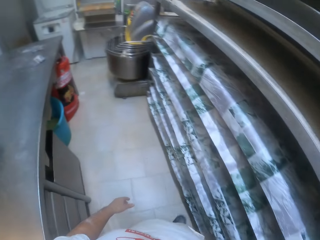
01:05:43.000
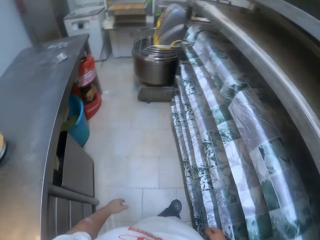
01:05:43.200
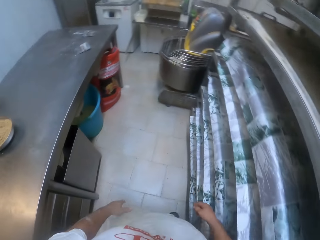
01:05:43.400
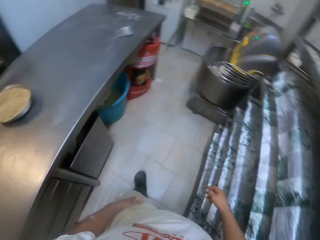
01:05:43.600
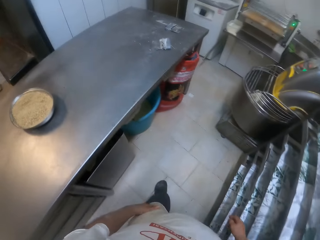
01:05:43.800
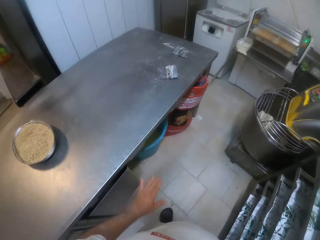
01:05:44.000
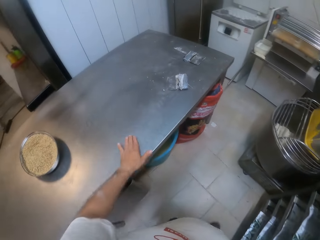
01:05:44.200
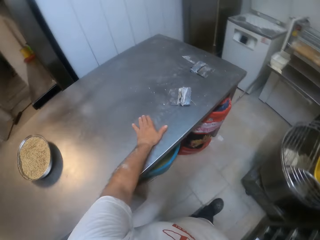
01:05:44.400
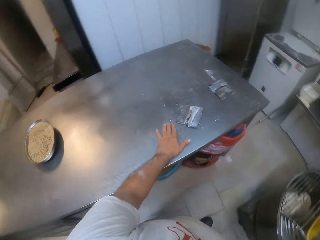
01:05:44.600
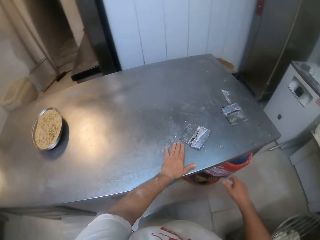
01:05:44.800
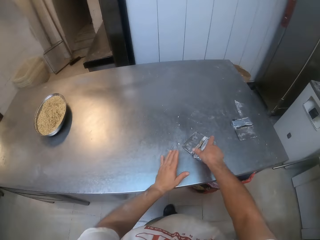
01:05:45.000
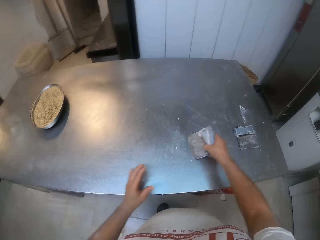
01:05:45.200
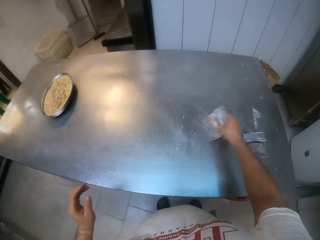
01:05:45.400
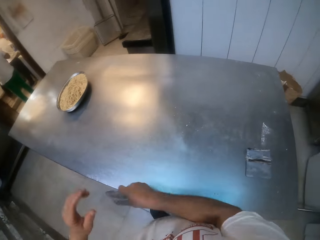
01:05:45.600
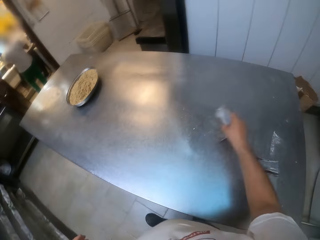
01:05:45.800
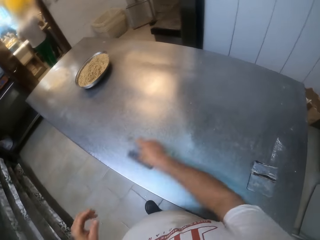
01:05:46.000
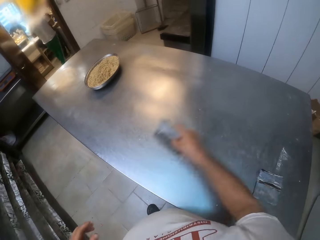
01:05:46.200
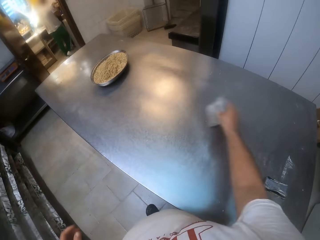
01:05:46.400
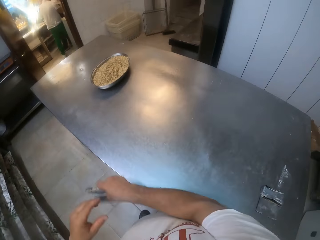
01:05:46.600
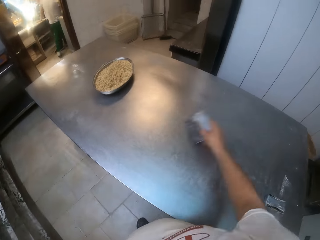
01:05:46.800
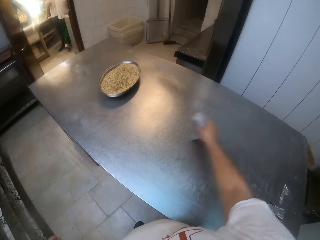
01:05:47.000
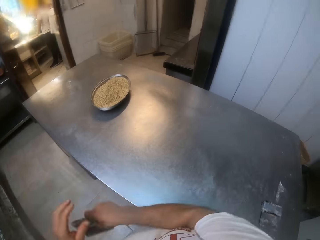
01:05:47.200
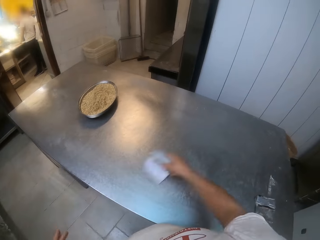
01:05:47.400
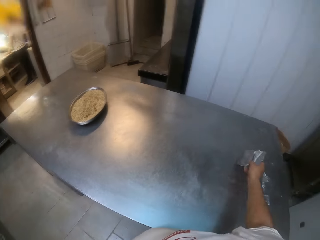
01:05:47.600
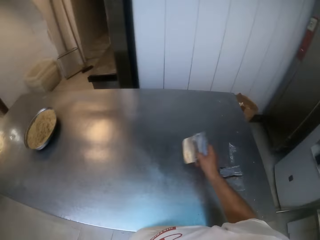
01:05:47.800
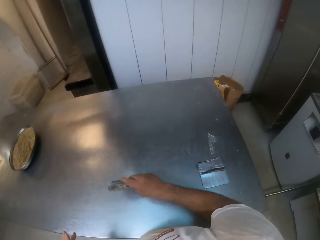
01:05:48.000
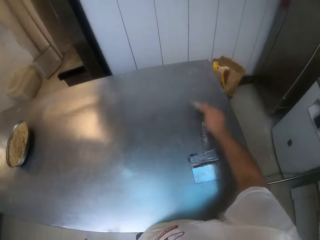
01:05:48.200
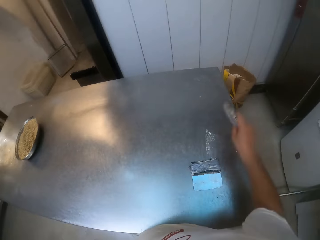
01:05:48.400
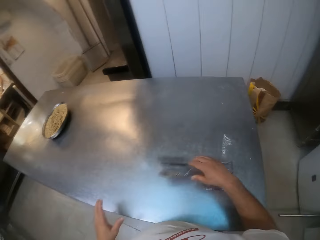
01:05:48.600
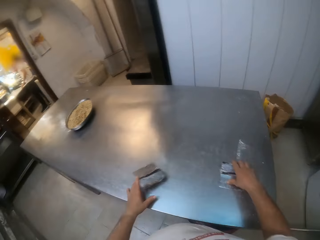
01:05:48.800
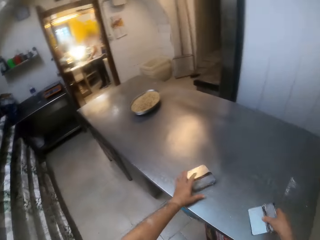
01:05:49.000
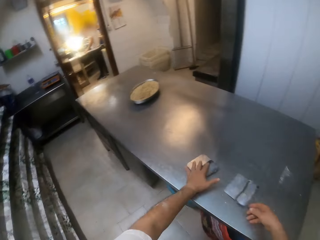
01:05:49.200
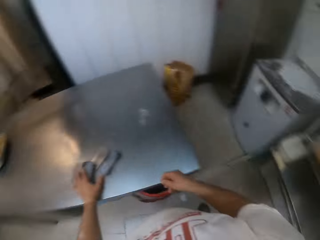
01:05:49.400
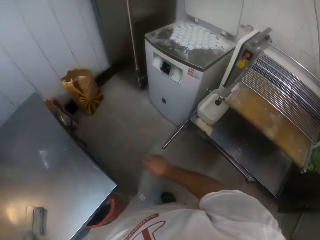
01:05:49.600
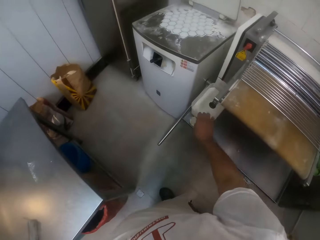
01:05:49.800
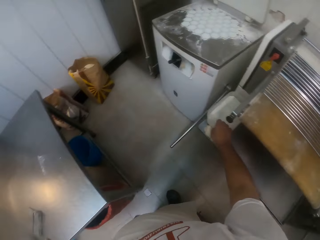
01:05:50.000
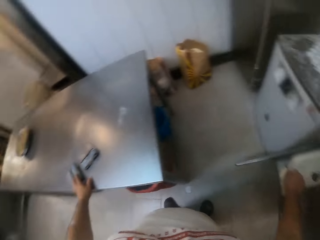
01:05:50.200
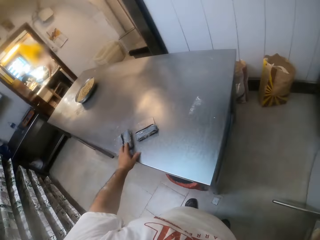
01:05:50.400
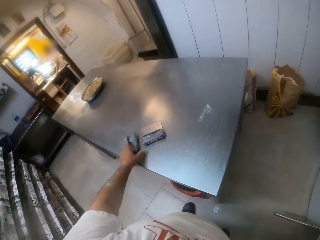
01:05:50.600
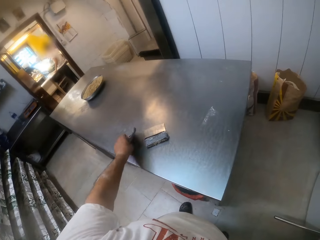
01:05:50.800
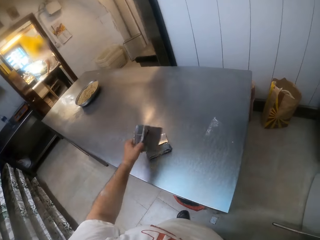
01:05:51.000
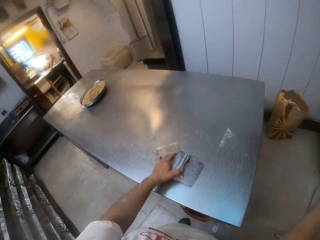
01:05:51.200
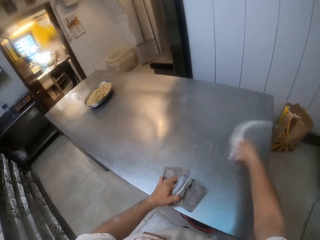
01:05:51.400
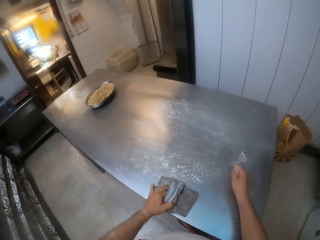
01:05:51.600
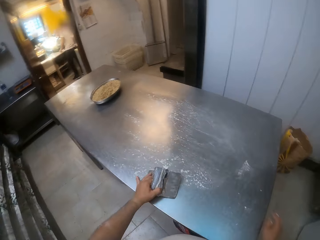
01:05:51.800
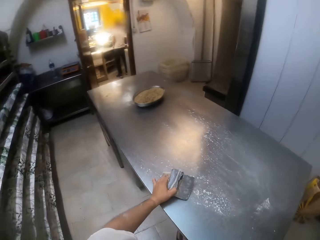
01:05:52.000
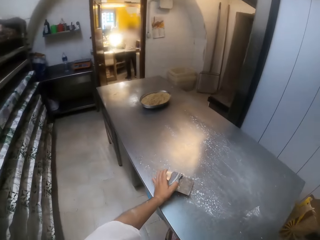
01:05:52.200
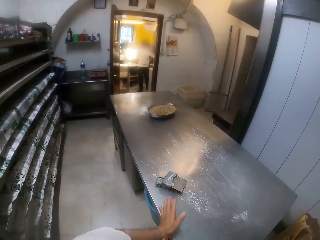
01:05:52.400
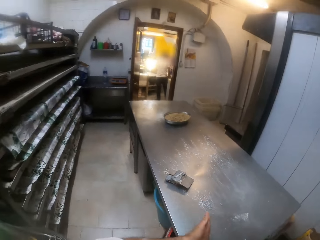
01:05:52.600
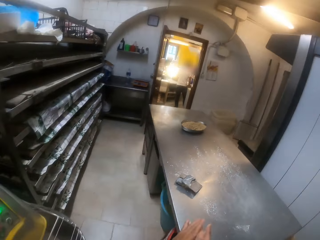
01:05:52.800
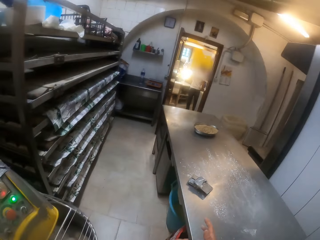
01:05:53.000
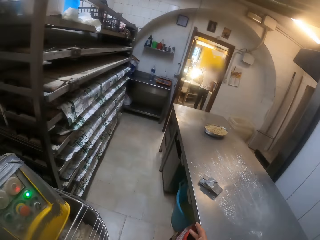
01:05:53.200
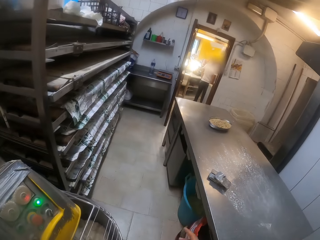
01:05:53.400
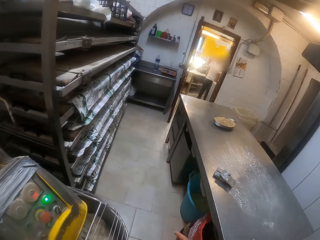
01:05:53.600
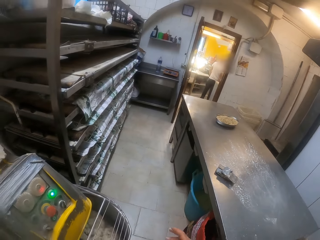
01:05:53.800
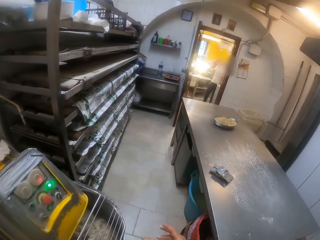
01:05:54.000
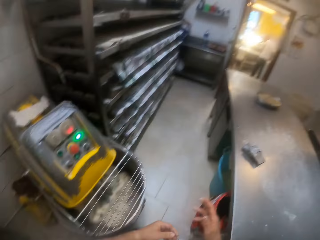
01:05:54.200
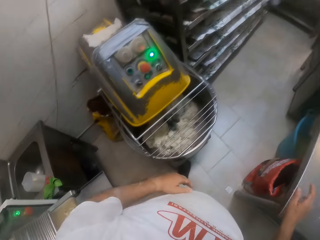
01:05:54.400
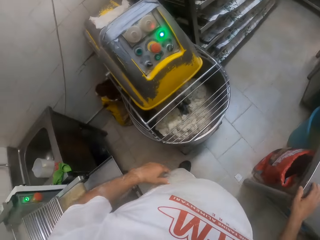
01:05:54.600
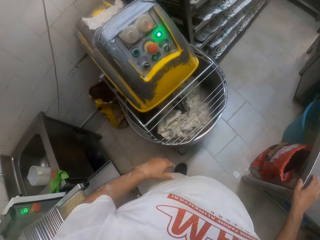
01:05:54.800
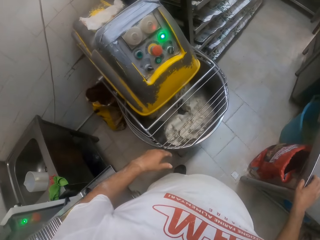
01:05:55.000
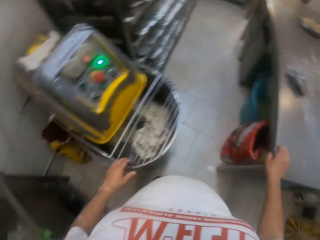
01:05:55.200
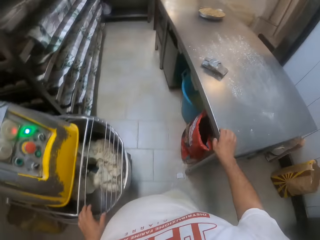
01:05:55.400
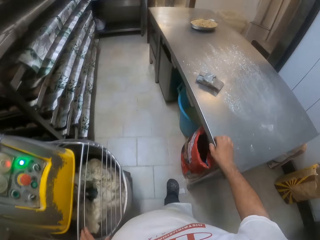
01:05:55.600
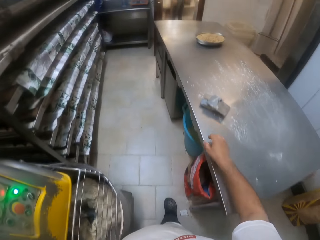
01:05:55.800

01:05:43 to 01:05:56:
The camera wearer walks in a kitchen. He picks up a scraper or scrubber on a bakery table with his right hand. He scrapes flour on the bakery table with the scraper in his right hand. He drops the scraper on the bakery table with his right hand. He adjusts the scraper on the bakery table with his right hand. He slides the scrubber to the left hand. He holds the scraper on the bakery table with his left hand. He picks flour in a plate on a dough roller with his right hand. He moves another scrubber on the table top. He picks up the scraper on the bakery table with his left hand. He adjusts the scraper on the bakery table with his left hand. He pours the flour on the bakery table with his right hand. He adjusts the scraper on the bakery table with his left hand. He spreads the flour on the table top. He slides the scrubbers on the table. He lets go of the scrubbers. He rubs his hands.

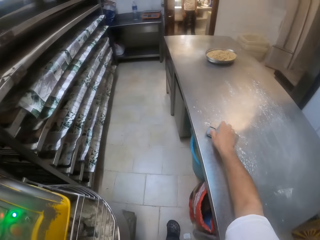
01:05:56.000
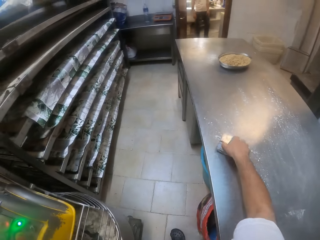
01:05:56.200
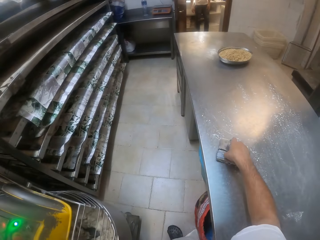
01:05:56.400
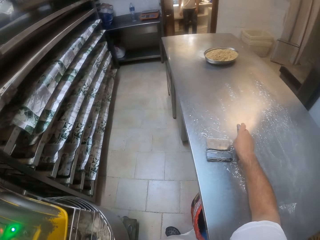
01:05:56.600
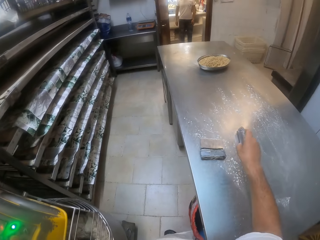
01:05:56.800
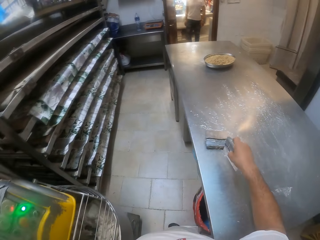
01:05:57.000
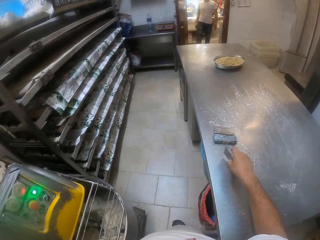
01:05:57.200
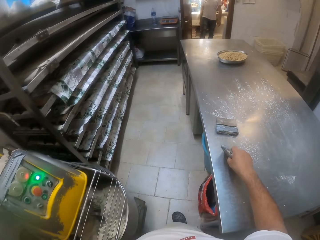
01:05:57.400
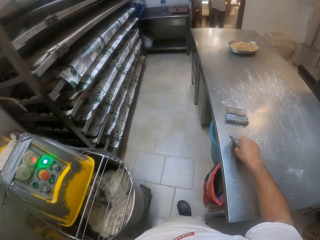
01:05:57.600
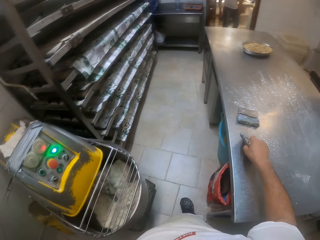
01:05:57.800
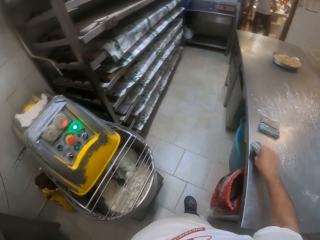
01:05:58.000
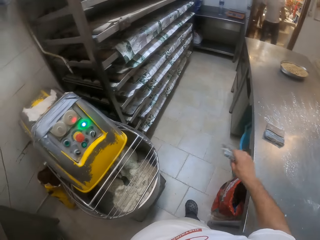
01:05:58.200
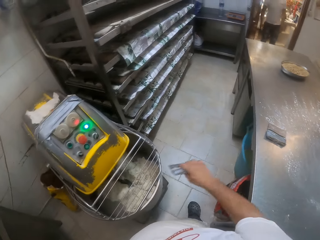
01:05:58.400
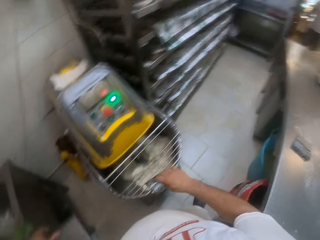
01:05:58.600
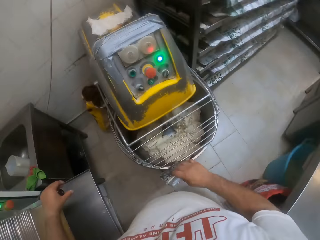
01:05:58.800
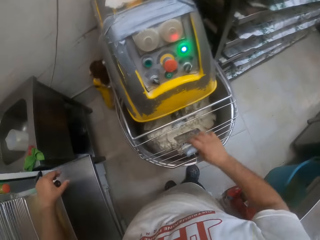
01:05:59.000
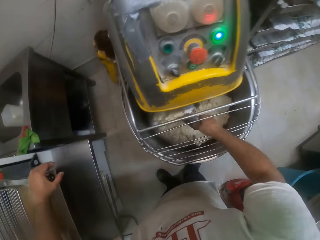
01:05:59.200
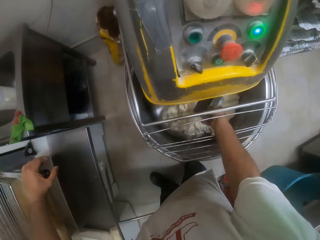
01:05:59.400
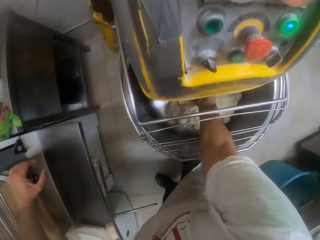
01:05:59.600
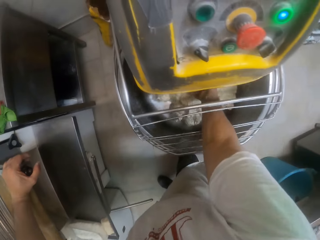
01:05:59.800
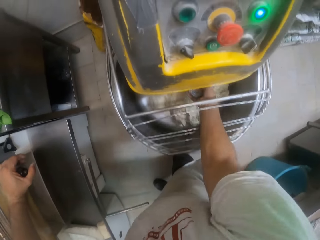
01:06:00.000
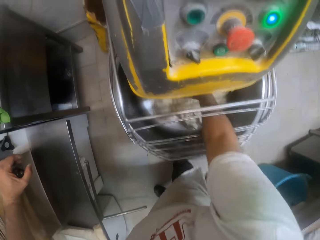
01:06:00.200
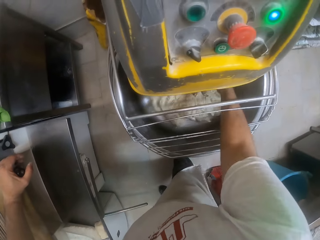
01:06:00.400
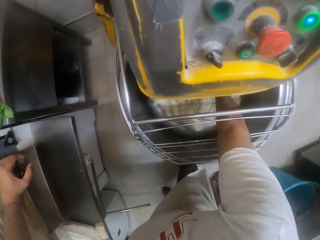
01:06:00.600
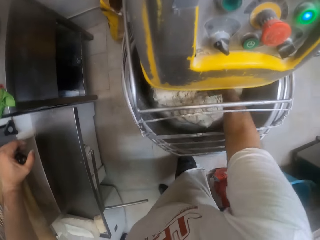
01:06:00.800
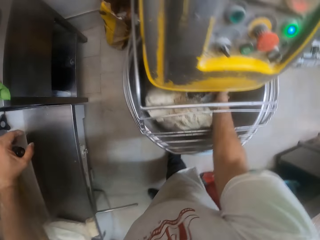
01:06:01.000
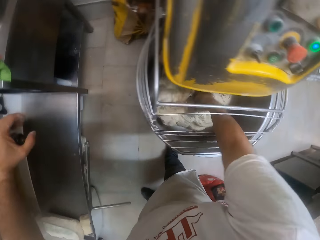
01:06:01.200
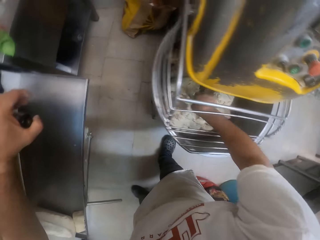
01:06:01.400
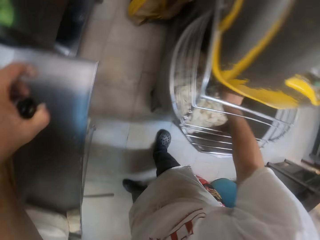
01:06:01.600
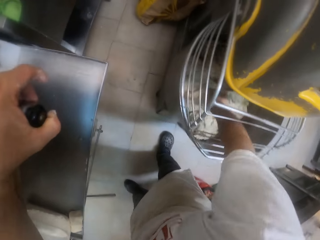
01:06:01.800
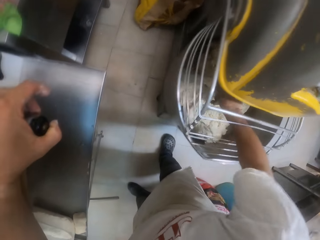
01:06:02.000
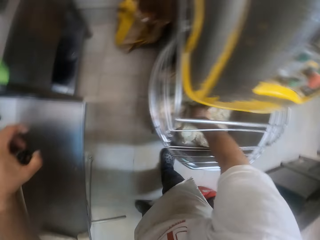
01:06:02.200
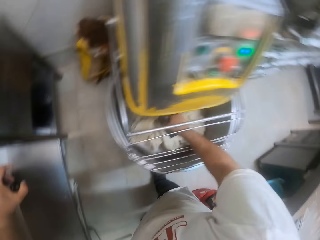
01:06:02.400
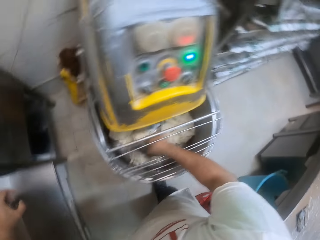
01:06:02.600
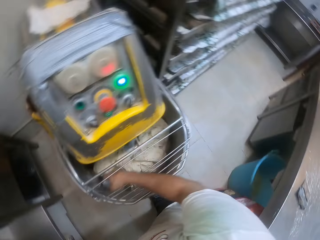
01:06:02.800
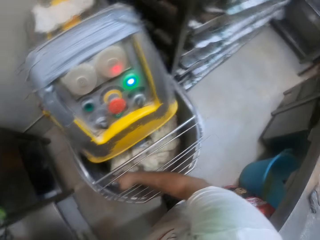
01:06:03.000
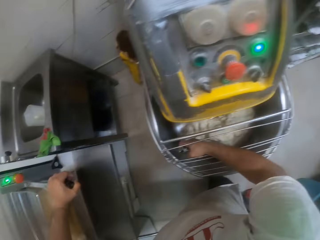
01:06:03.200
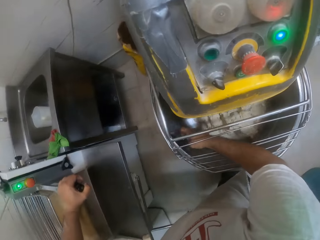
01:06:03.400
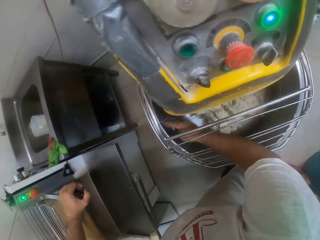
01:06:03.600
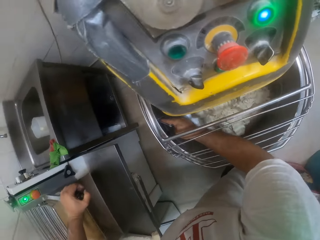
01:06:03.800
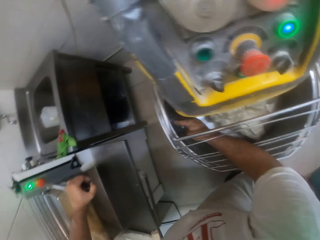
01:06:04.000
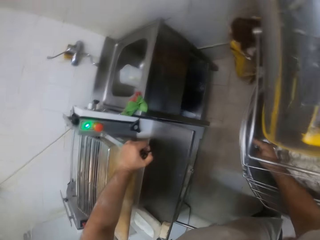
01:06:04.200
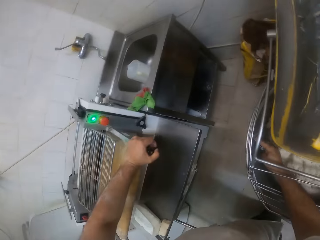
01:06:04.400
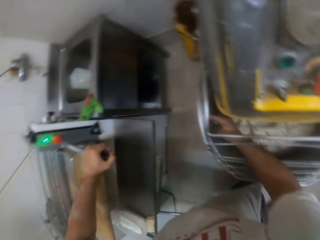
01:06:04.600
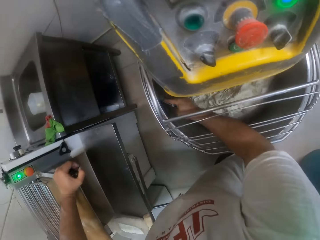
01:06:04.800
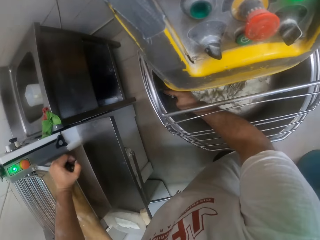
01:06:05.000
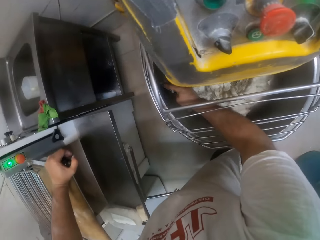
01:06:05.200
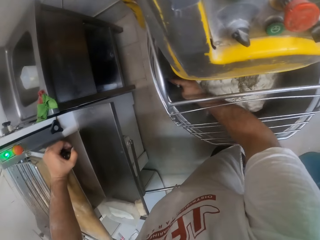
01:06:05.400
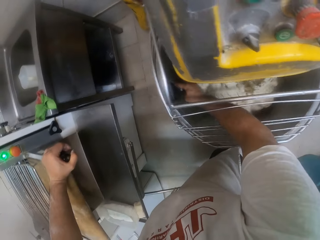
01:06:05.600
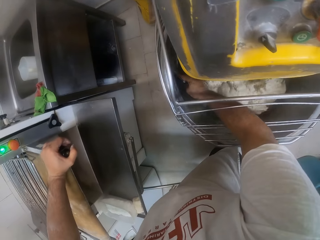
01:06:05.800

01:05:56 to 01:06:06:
The camera wearer adjusts the scraper on the bakery table with his right hand. He picks up the scraper on the bakery table with his right hand. He mixes a dough in a dough kneading machine with the scraper in his right hand. He chops the rotating dough in the mixer.
